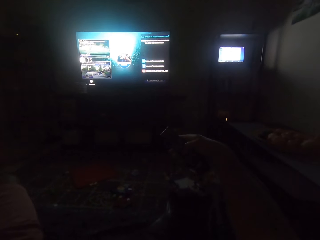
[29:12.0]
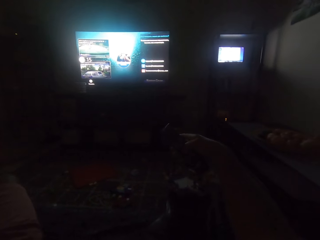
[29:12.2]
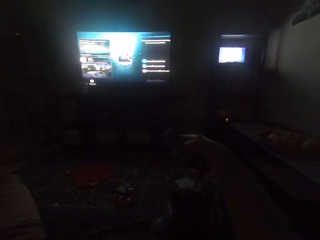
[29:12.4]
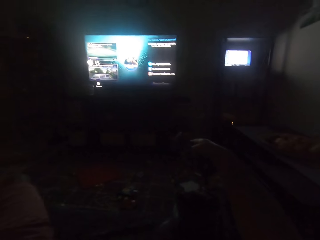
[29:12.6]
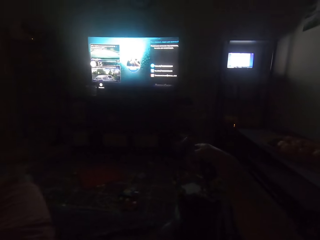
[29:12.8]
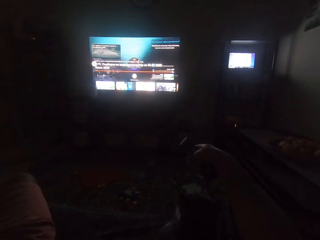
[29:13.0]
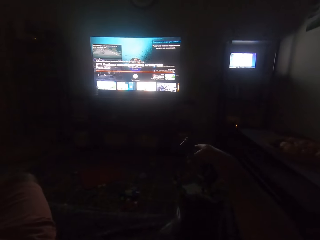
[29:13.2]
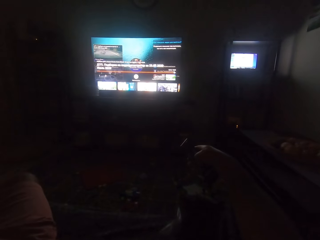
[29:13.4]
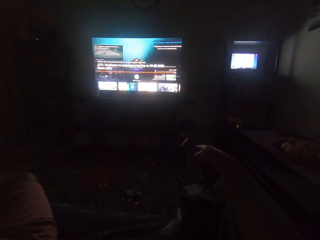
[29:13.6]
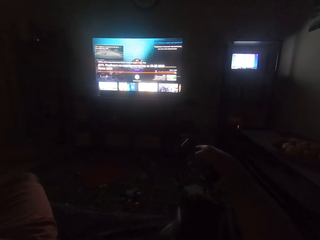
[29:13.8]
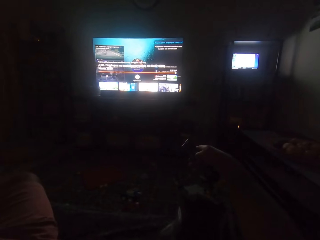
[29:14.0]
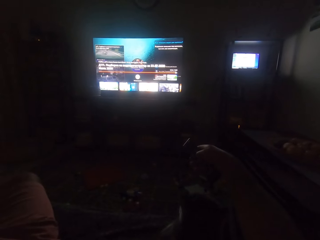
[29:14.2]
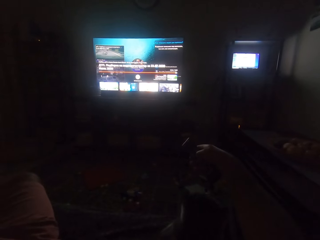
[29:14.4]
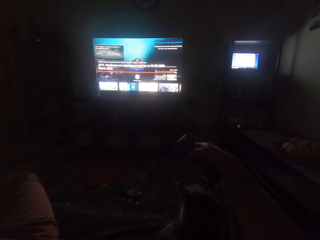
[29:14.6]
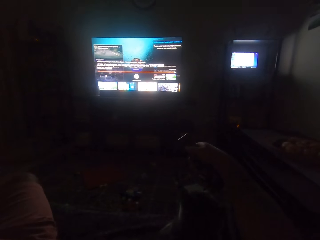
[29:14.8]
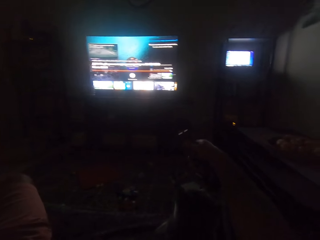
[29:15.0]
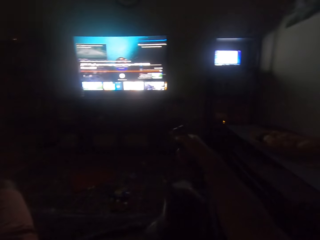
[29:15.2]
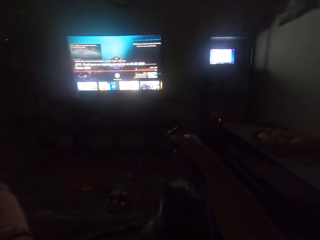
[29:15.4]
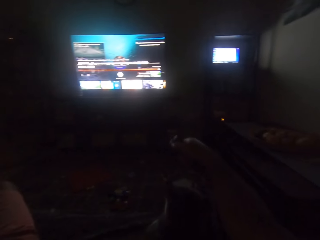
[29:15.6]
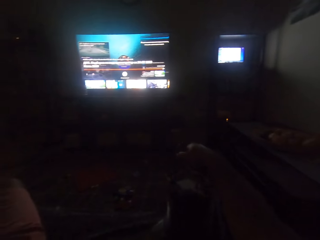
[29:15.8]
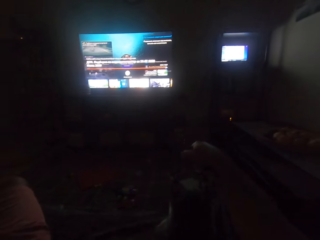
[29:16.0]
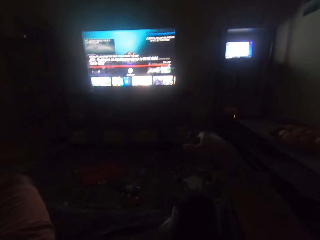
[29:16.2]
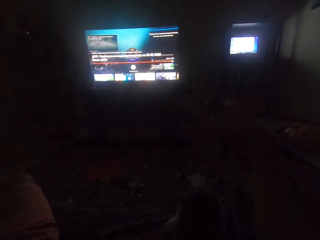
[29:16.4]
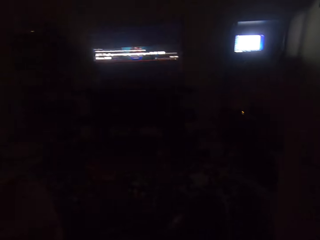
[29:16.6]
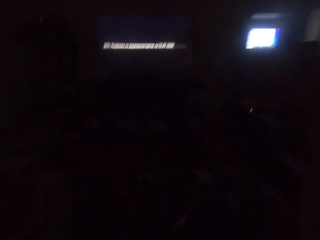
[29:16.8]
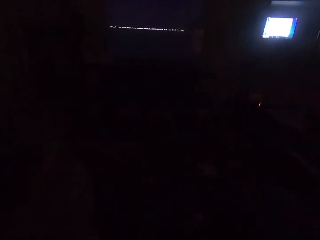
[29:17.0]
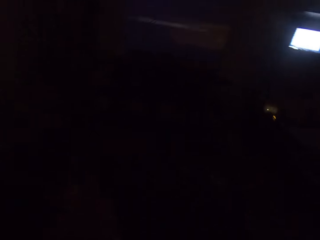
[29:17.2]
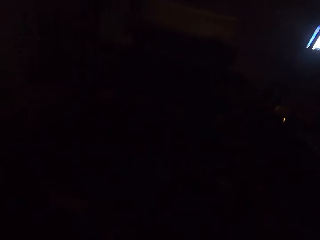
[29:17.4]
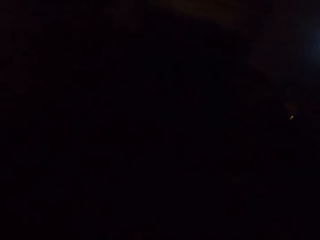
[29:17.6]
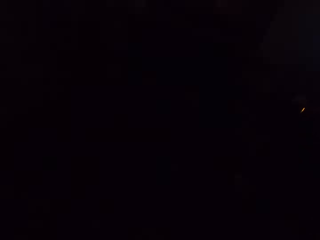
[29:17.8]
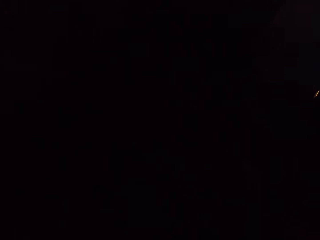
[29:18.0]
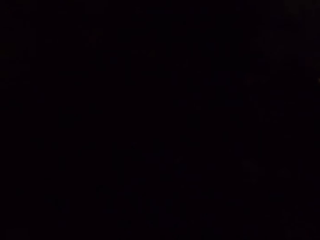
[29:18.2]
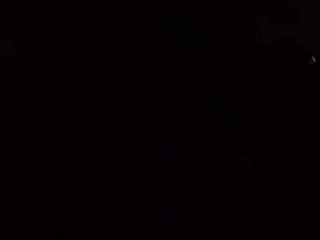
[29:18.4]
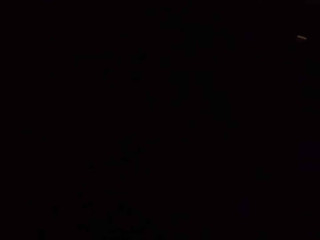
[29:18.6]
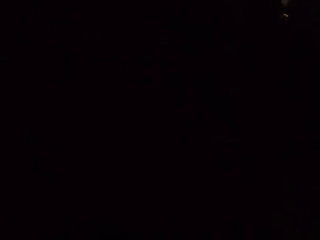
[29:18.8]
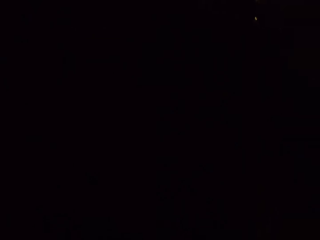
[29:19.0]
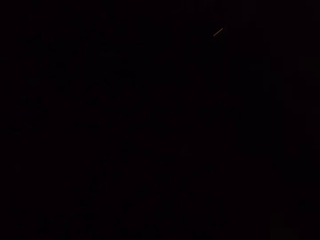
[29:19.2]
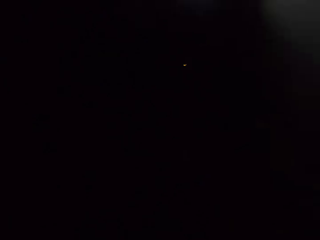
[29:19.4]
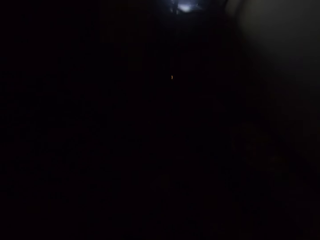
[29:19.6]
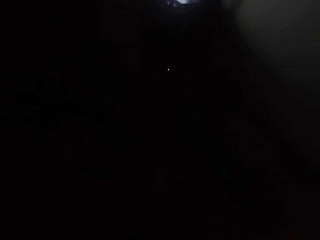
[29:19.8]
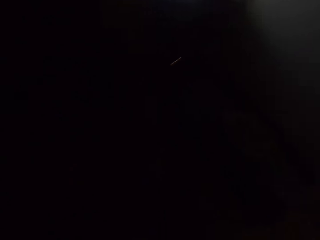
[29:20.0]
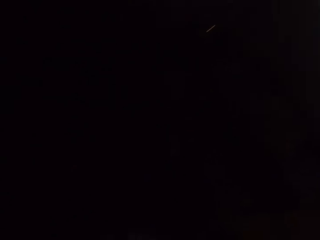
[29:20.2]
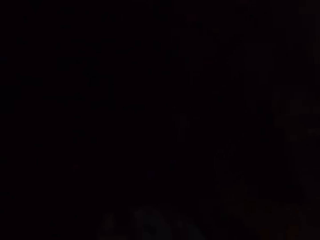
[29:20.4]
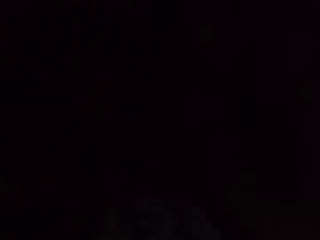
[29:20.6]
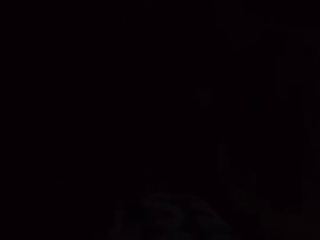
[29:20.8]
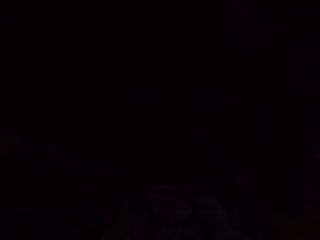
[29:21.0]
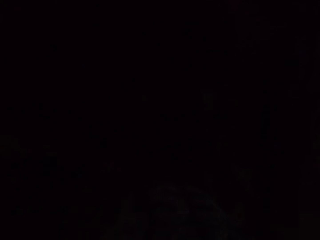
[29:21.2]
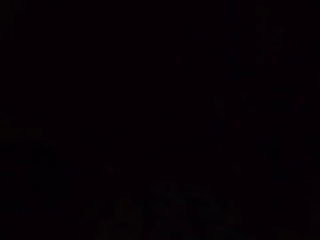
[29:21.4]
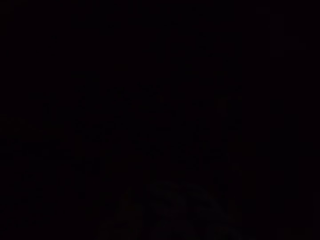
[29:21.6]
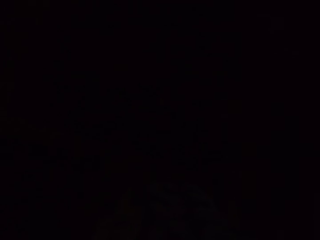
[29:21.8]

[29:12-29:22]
The camera wearer switches off the television. They do something.
